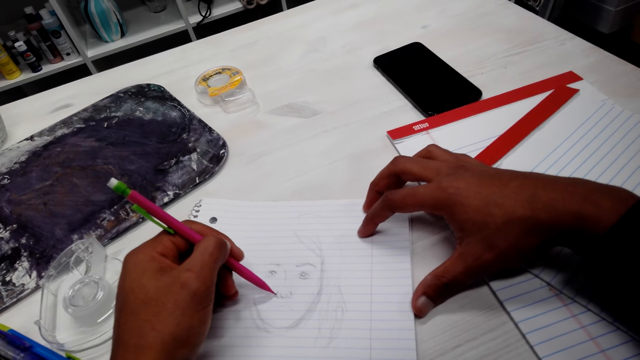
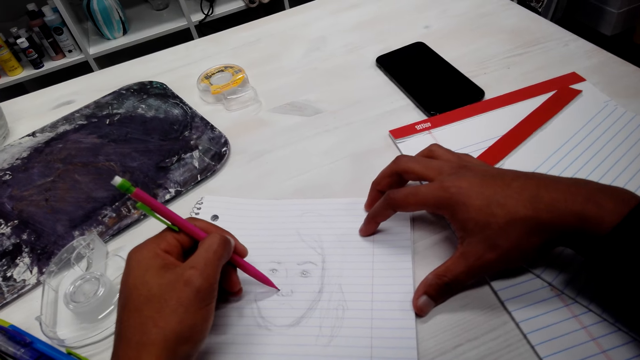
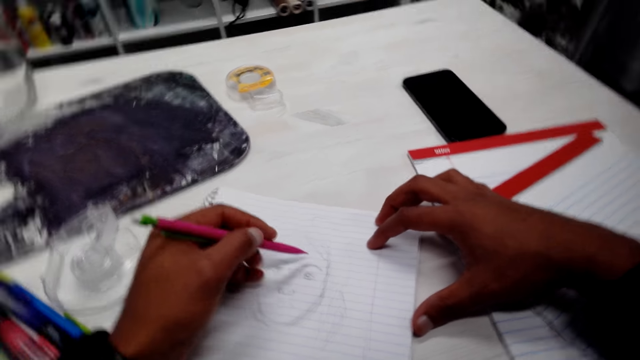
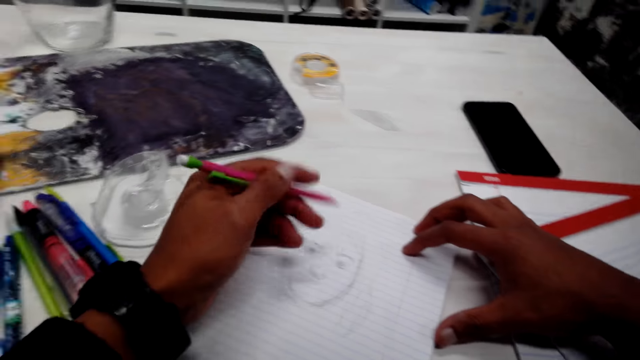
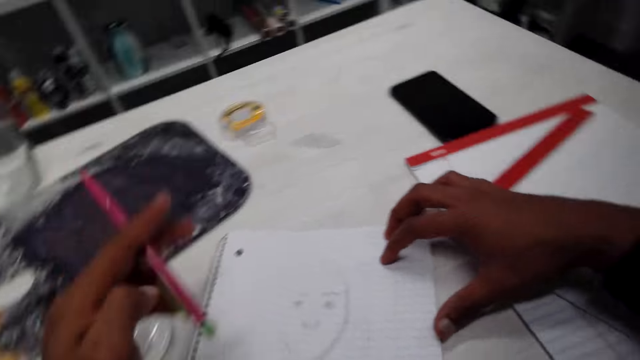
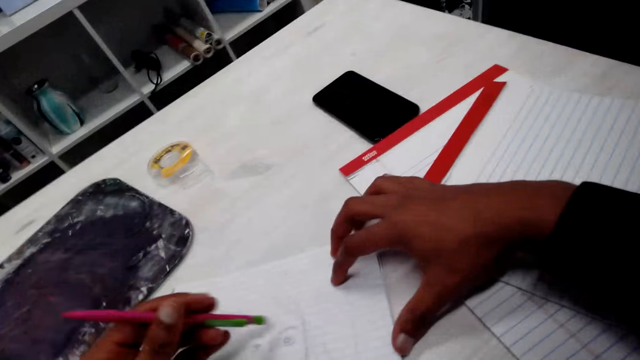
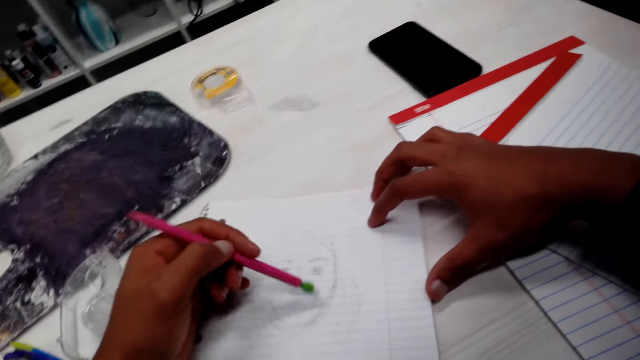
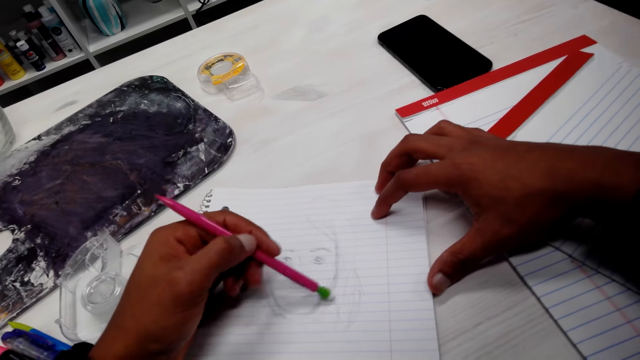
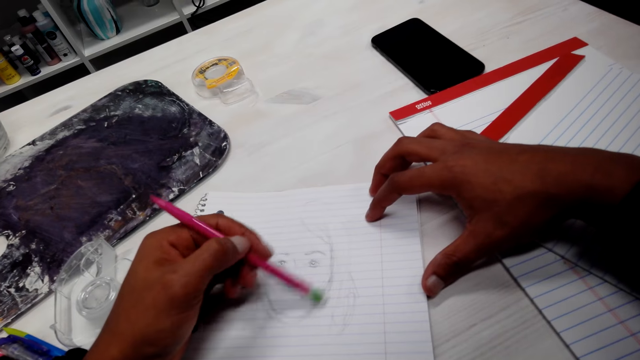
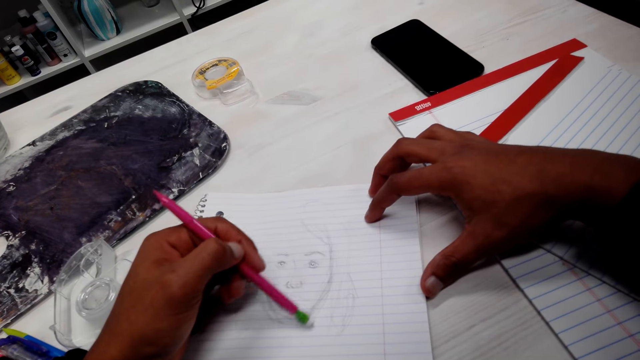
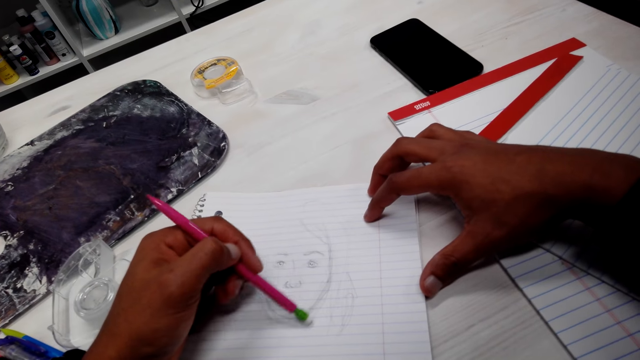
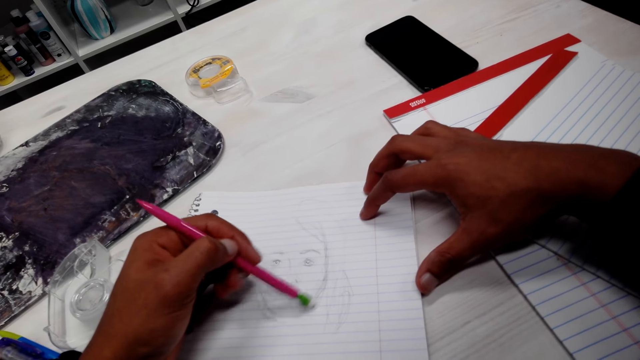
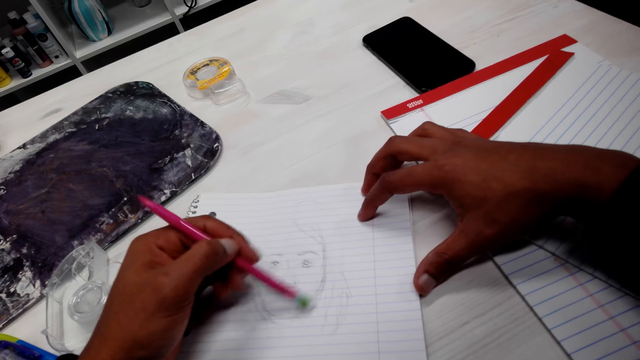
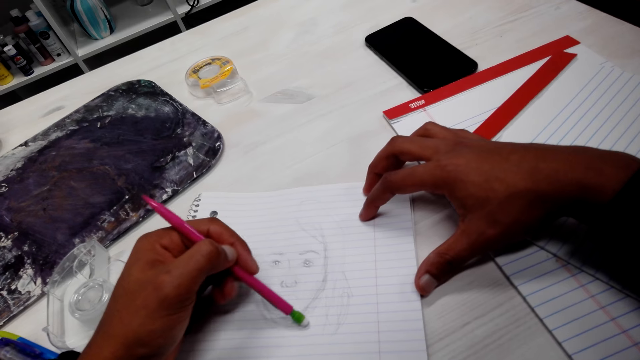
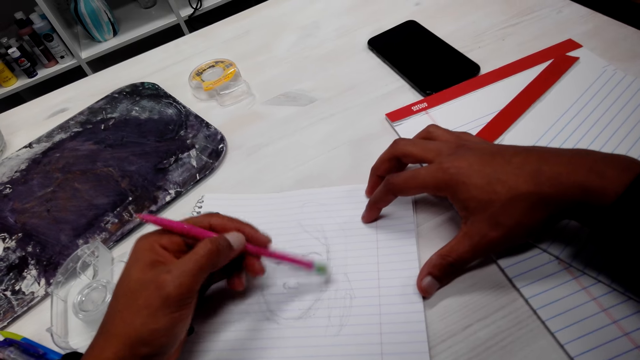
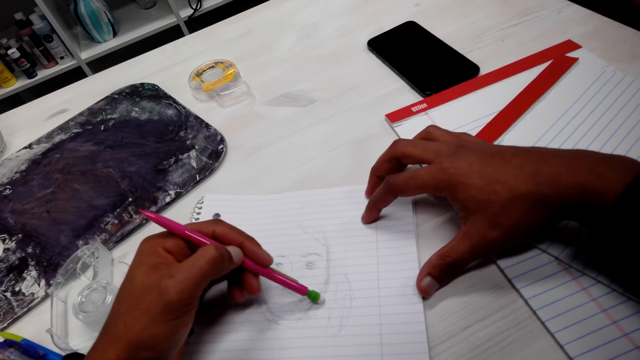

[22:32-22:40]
The camera wearer lifts the hand that holds the pencil. They rub the drawing on the book.

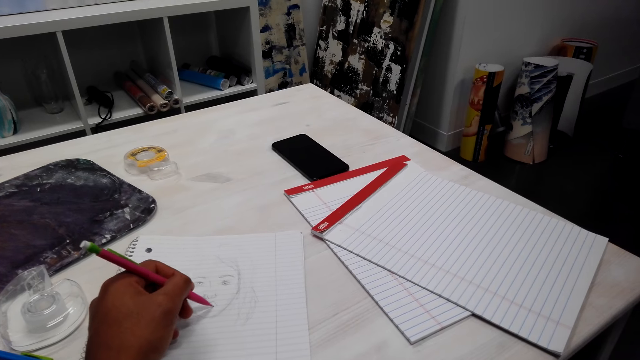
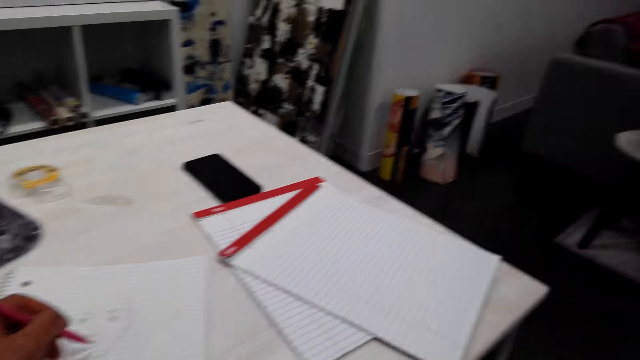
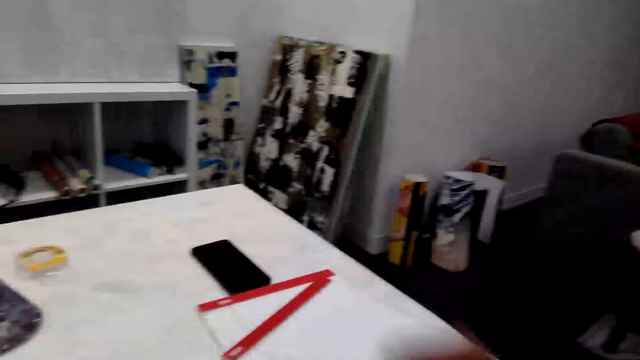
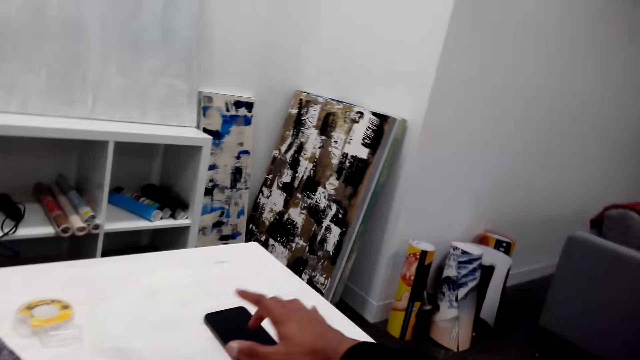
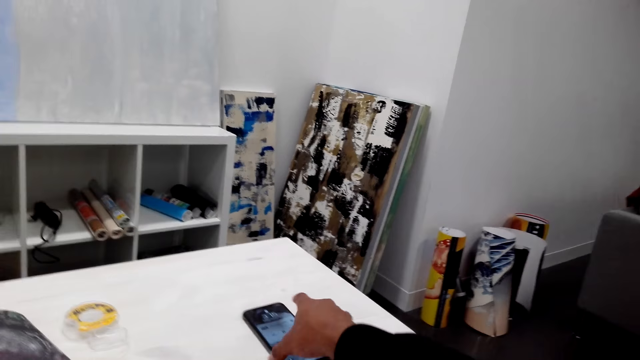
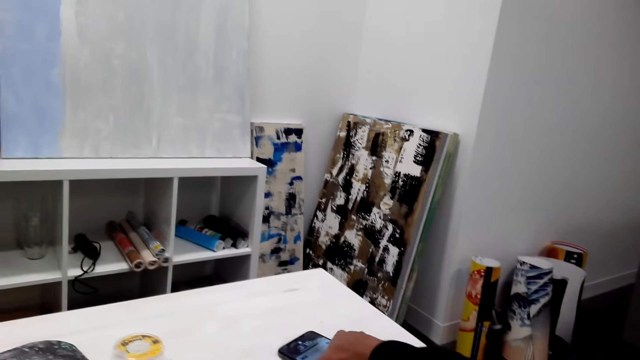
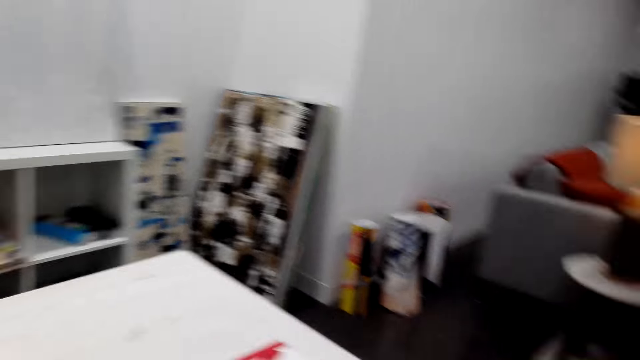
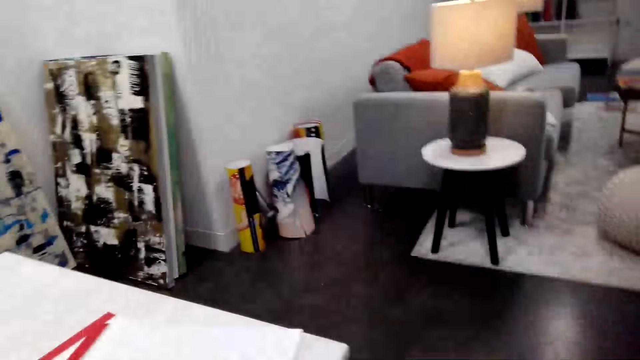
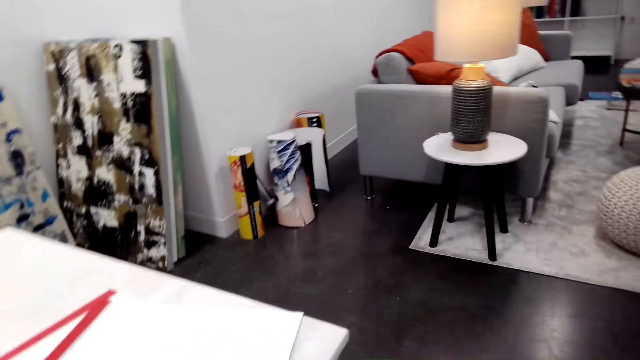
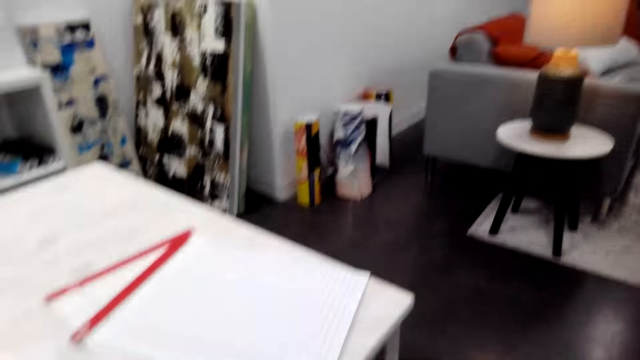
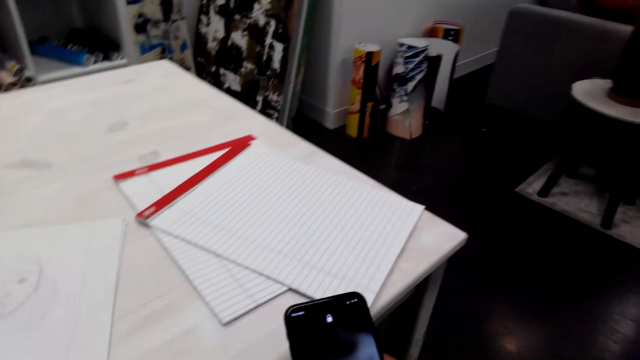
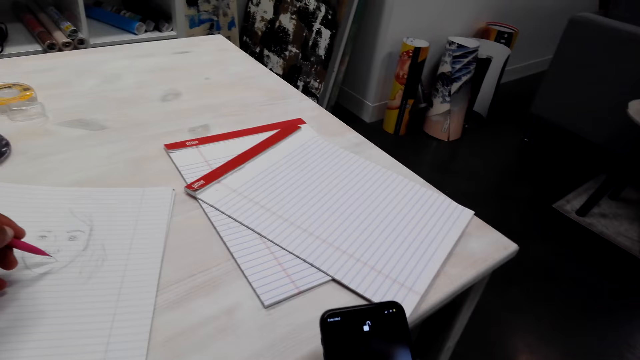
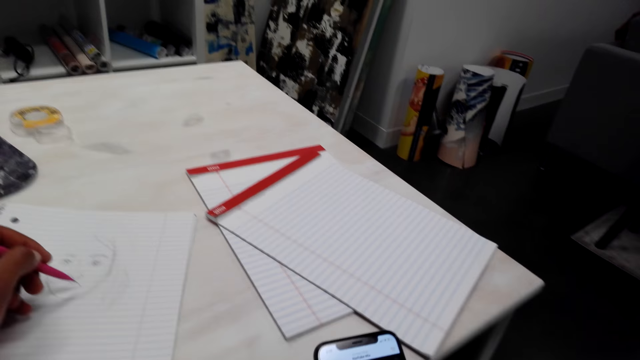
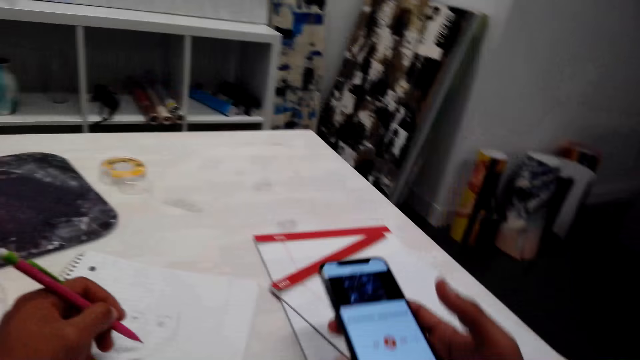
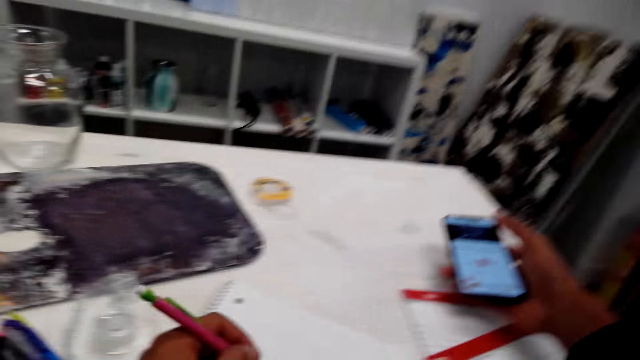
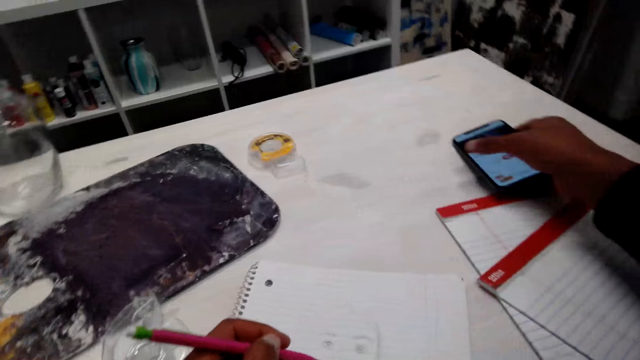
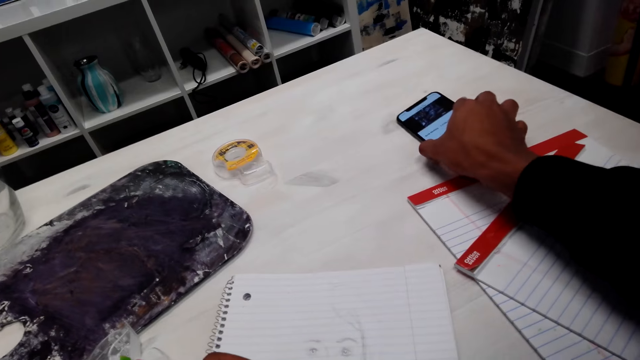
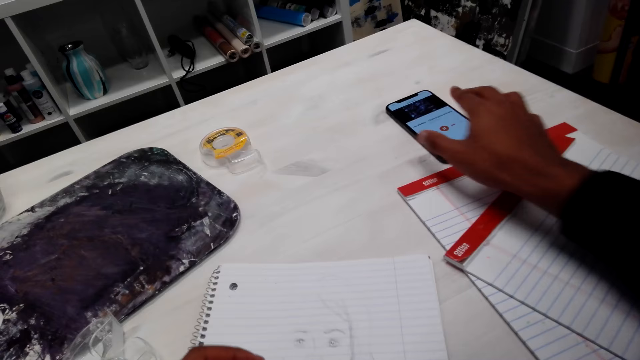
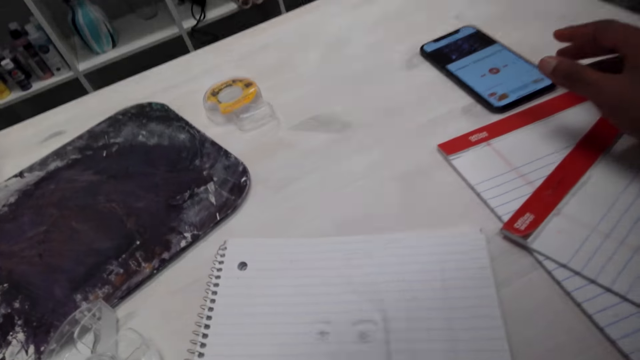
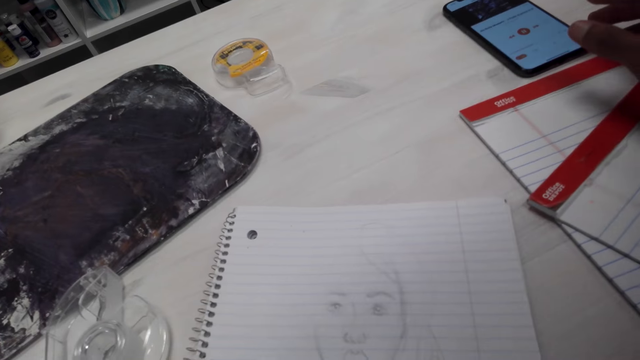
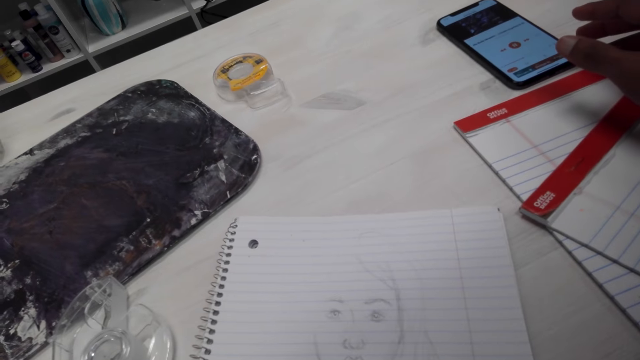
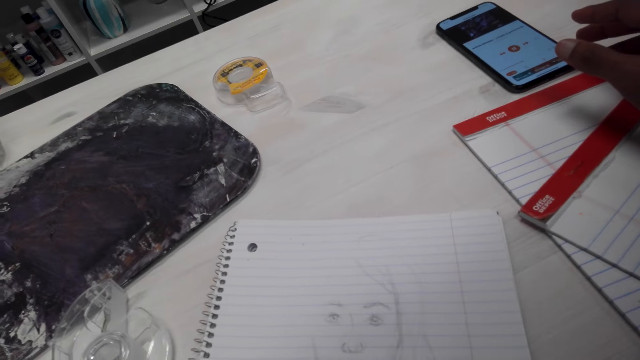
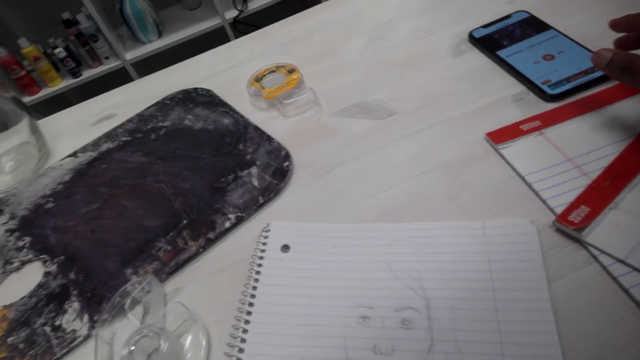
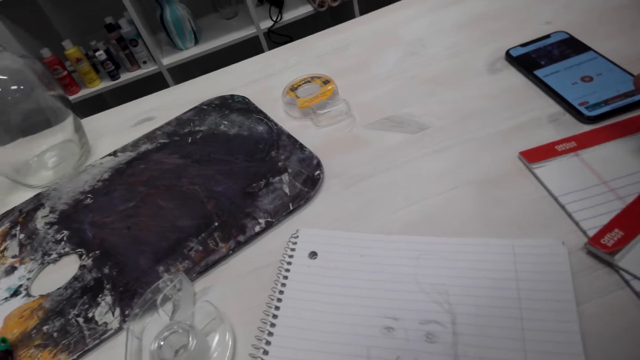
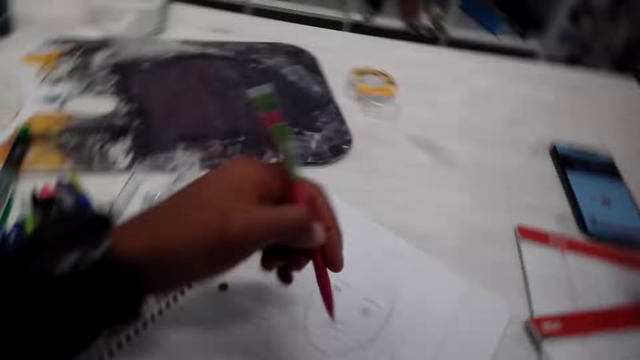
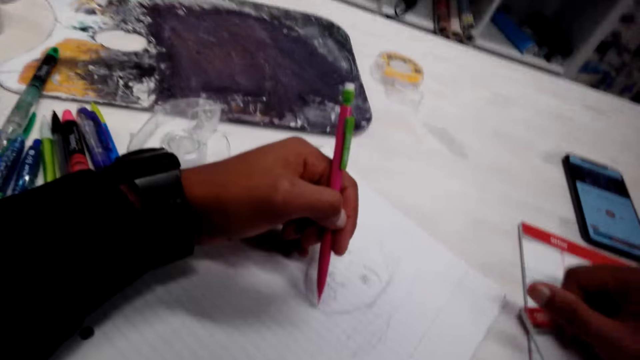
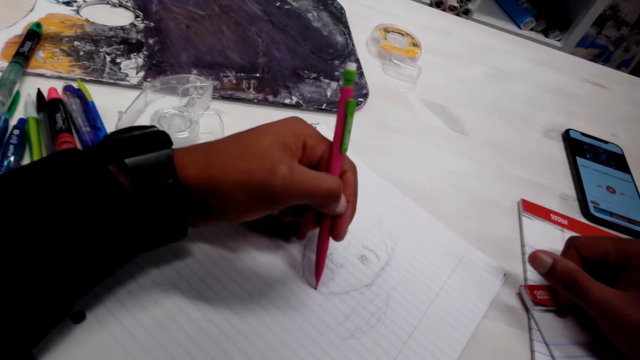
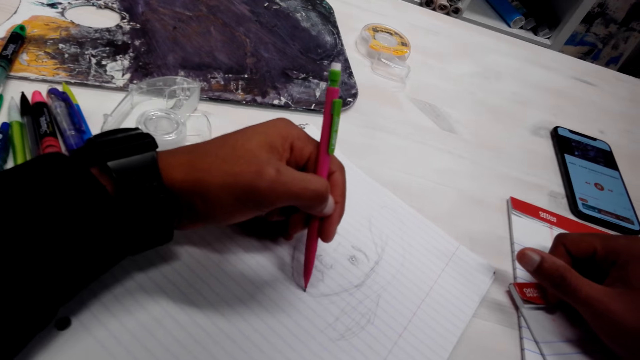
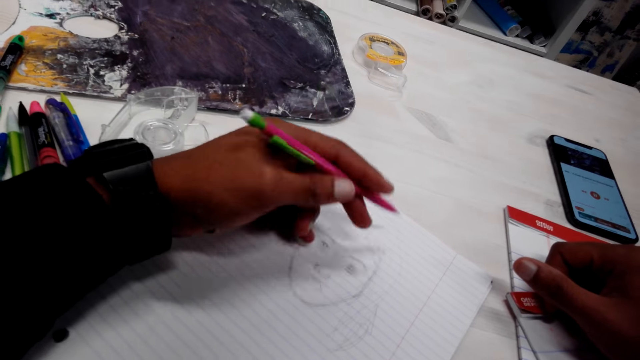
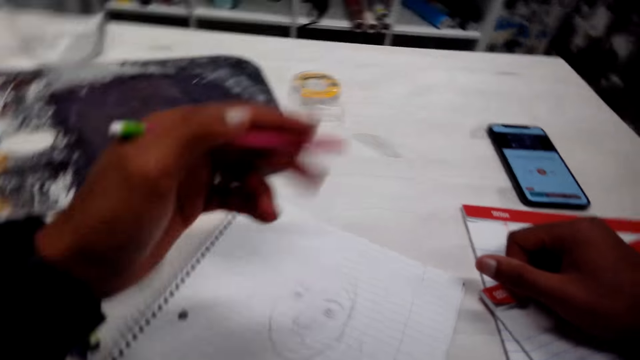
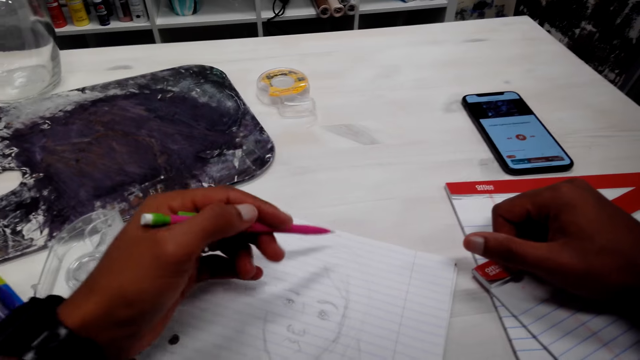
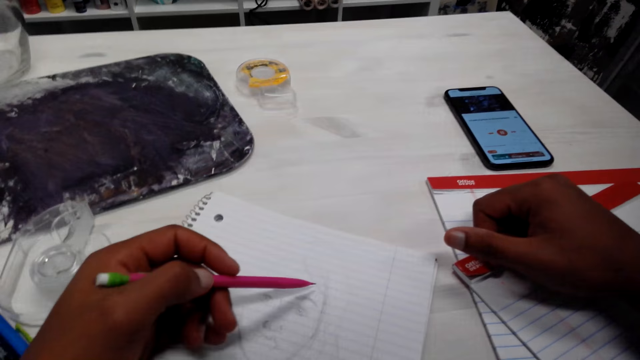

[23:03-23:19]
The camera wearer touches the phone. They pick the phone, operate the phone, and put the phone on the worktable. They adjust the pencil. They draw a picture on the book.
